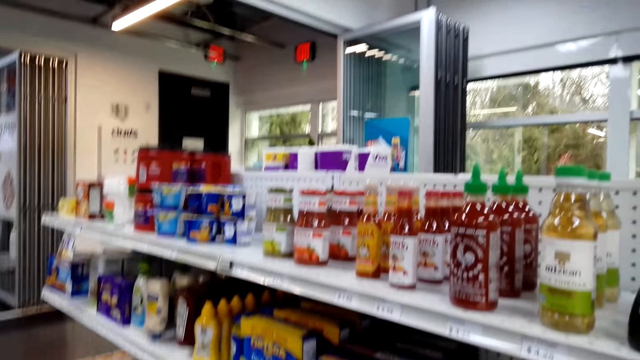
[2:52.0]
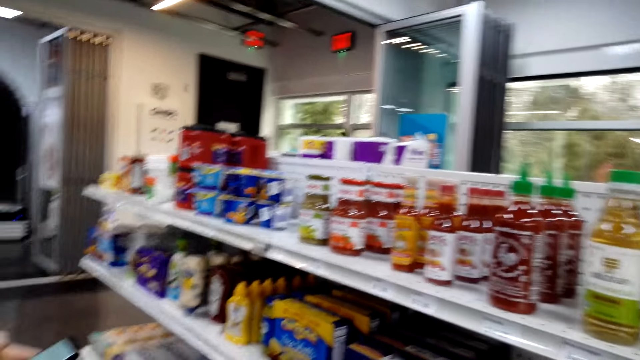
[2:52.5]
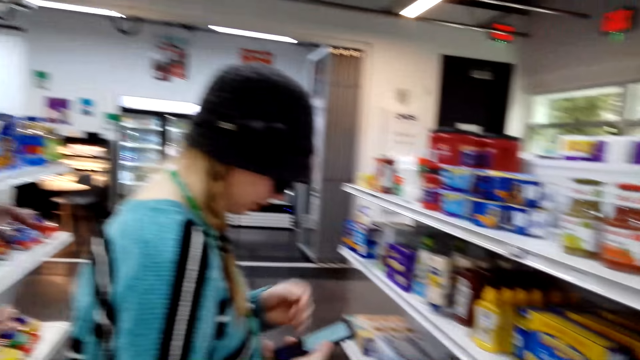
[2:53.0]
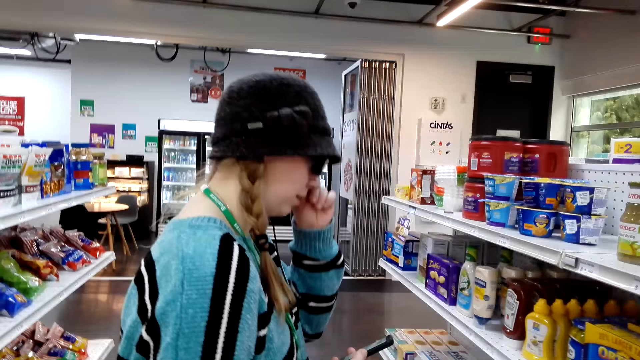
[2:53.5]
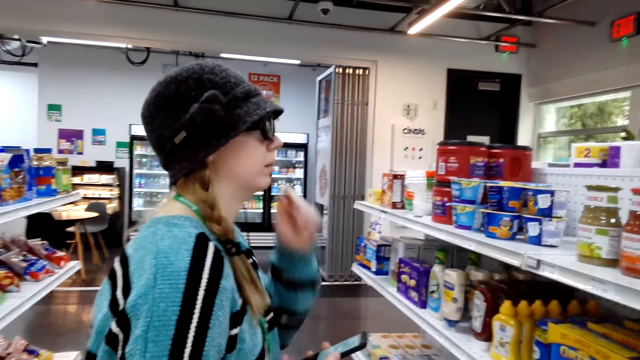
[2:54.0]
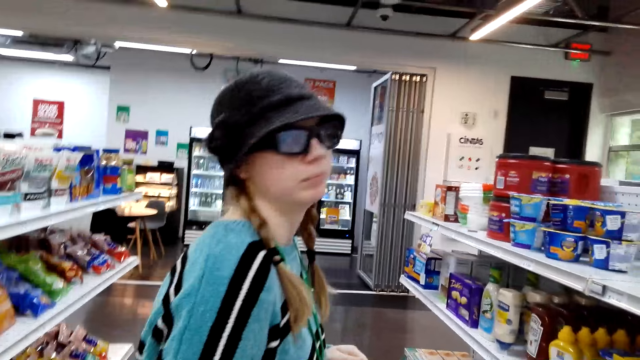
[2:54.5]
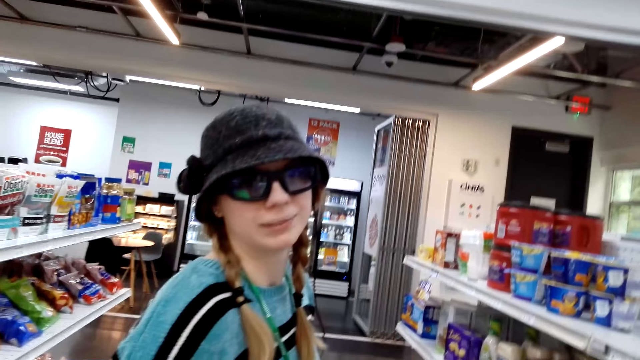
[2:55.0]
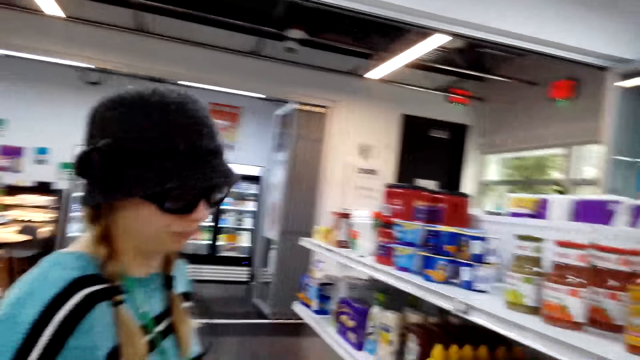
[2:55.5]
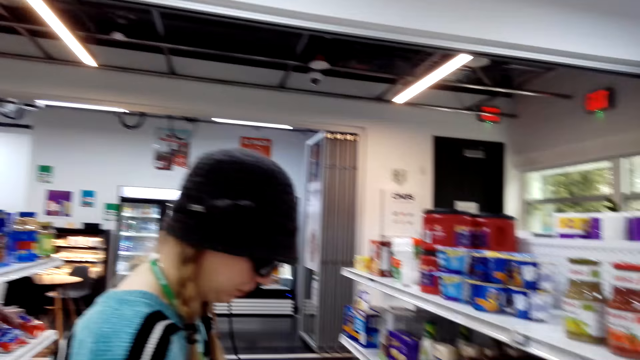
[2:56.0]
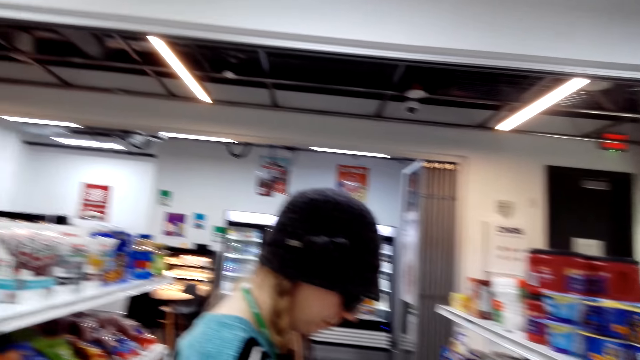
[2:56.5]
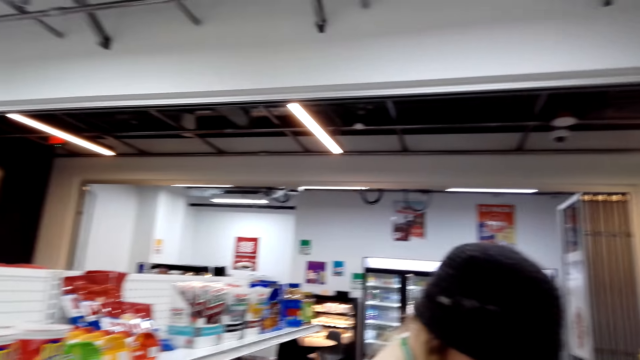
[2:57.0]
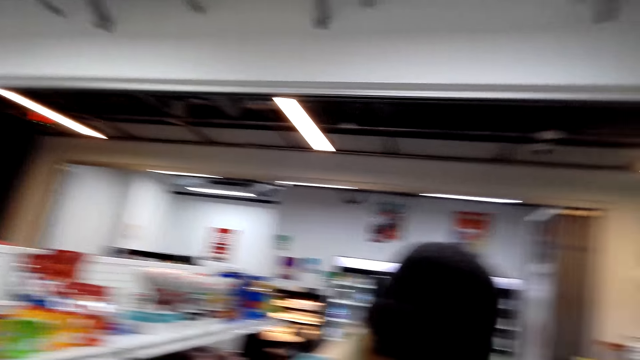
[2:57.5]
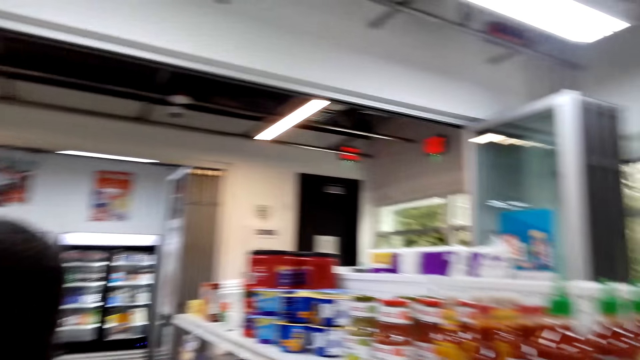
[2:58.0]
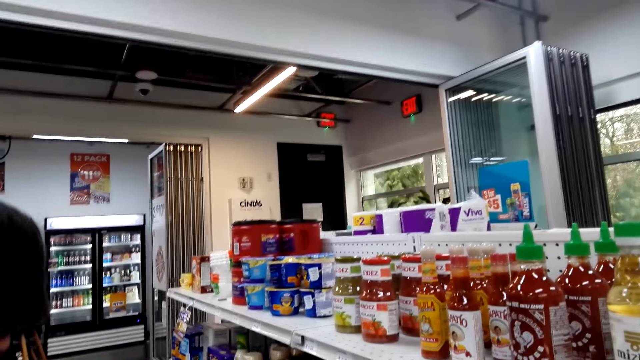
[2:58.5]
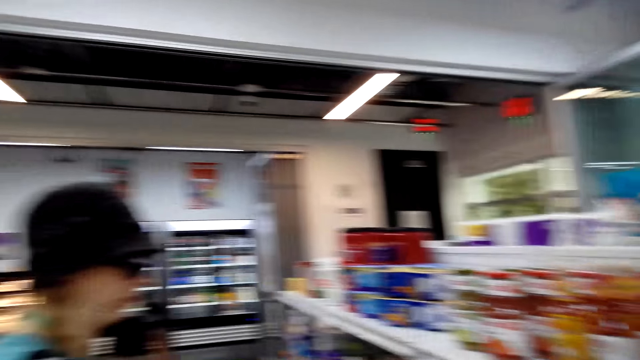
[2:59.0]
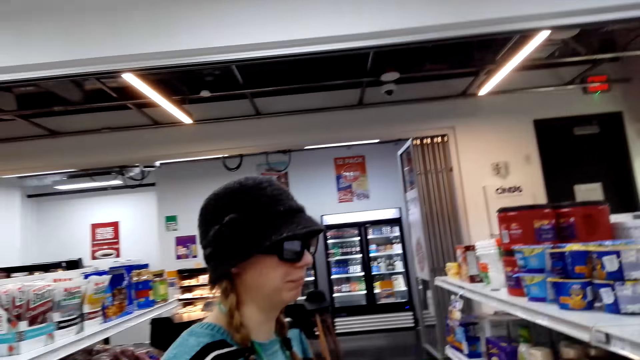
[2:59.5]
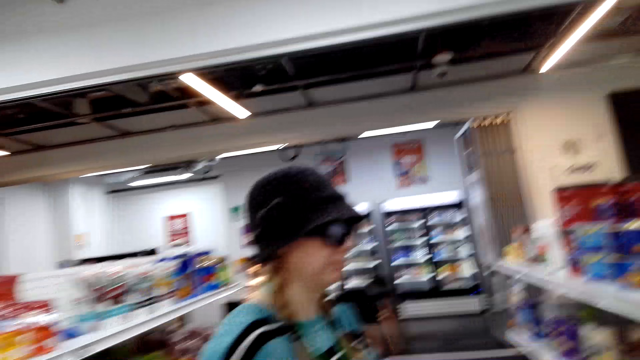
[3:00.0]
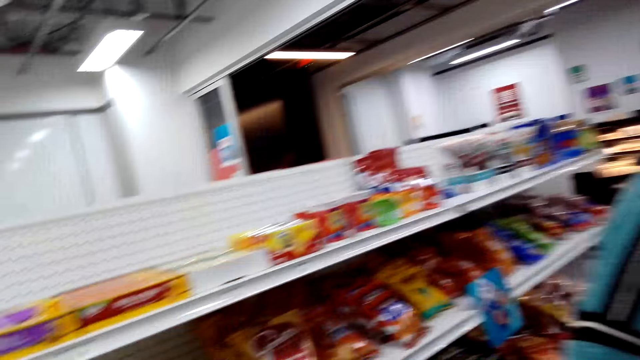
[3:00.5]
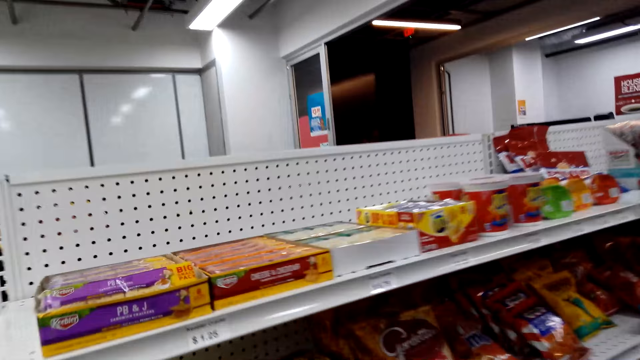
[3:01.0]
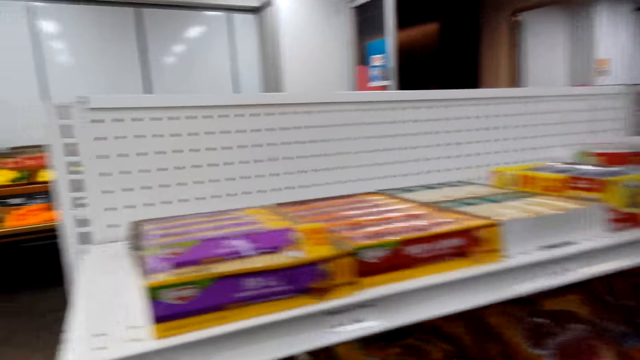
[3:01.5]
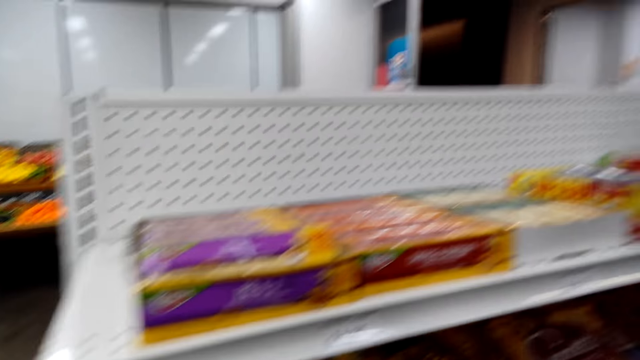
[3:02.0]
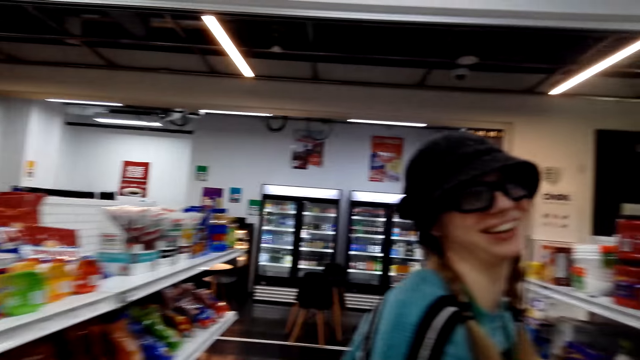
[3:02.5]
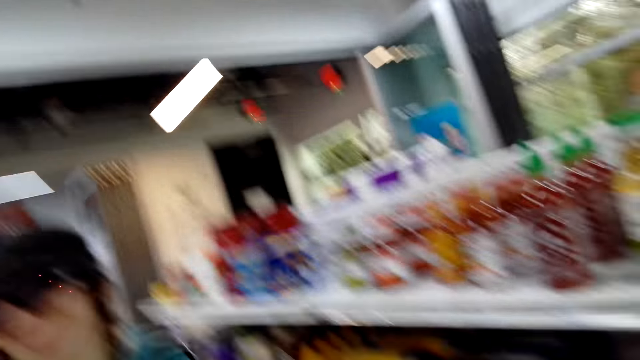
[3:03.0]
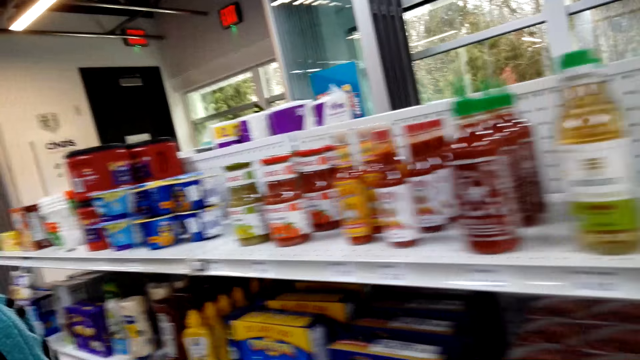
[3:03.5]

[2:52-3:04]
The camera wearer looks at the sachet.

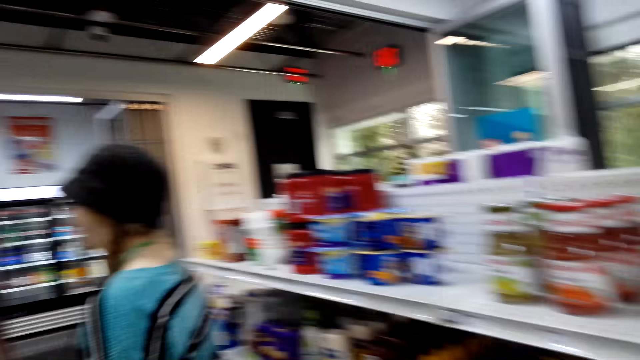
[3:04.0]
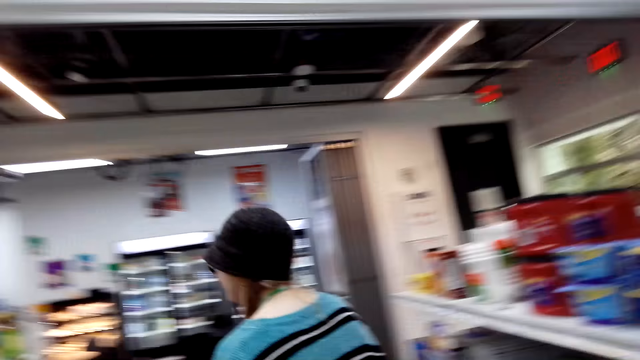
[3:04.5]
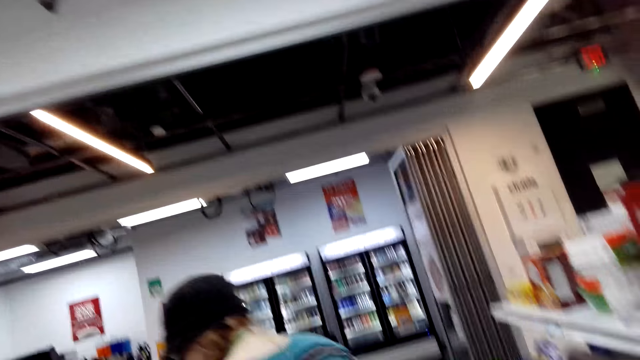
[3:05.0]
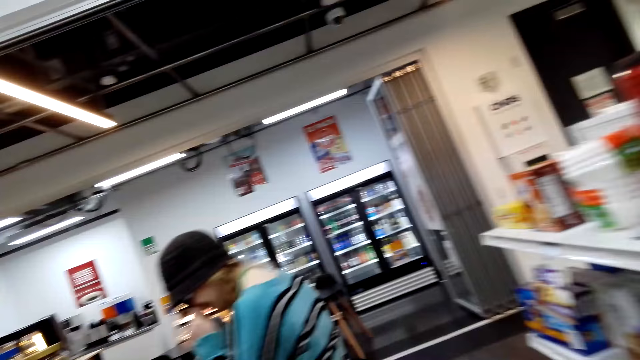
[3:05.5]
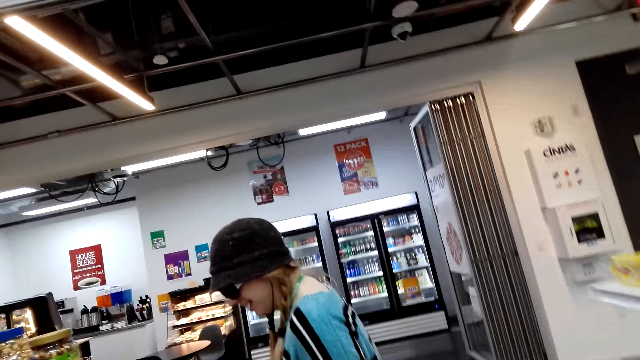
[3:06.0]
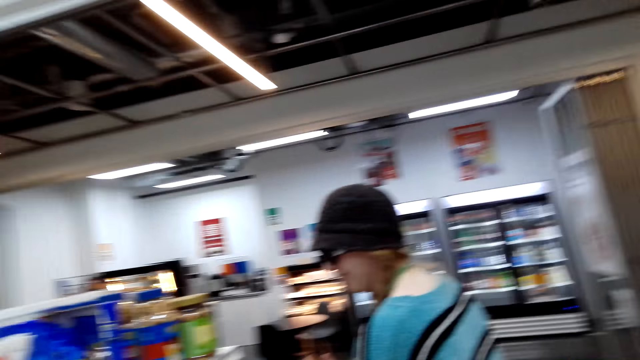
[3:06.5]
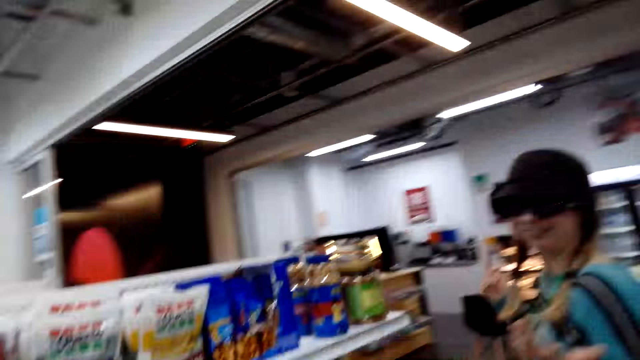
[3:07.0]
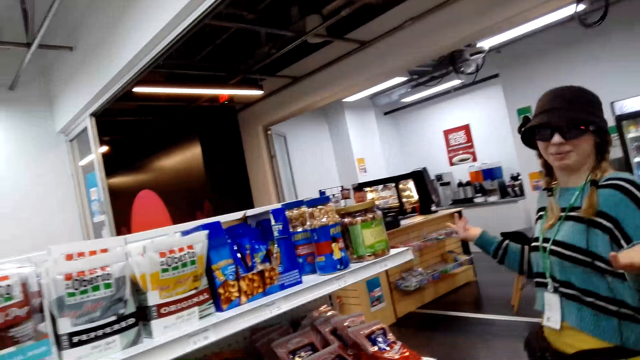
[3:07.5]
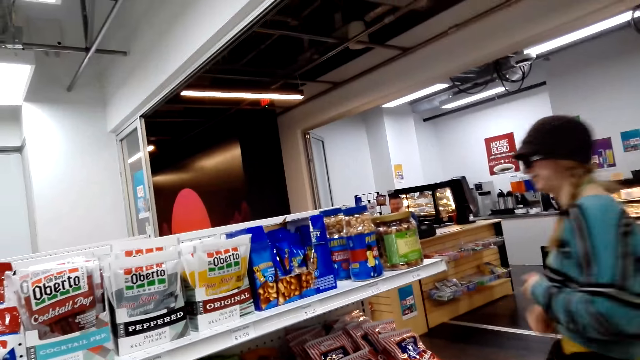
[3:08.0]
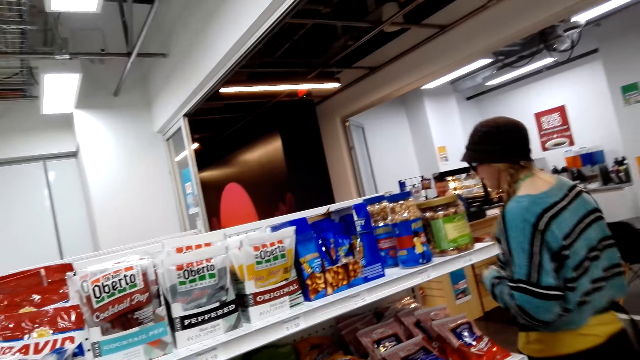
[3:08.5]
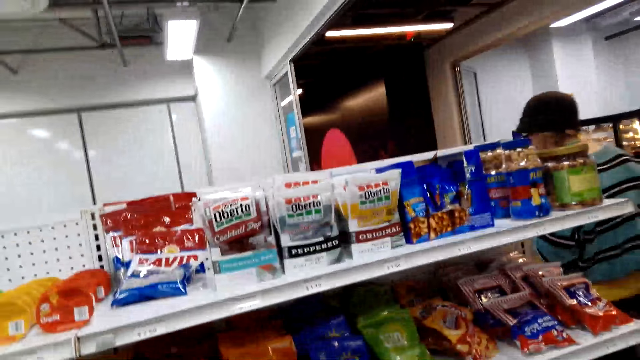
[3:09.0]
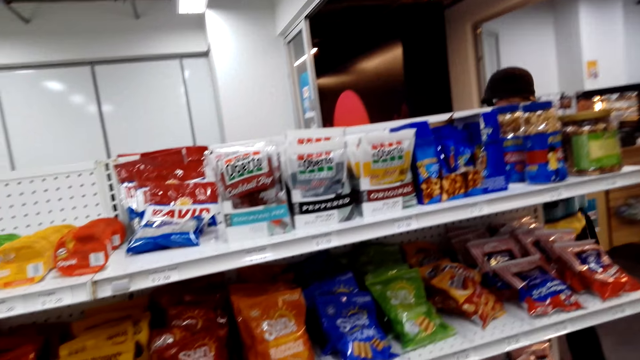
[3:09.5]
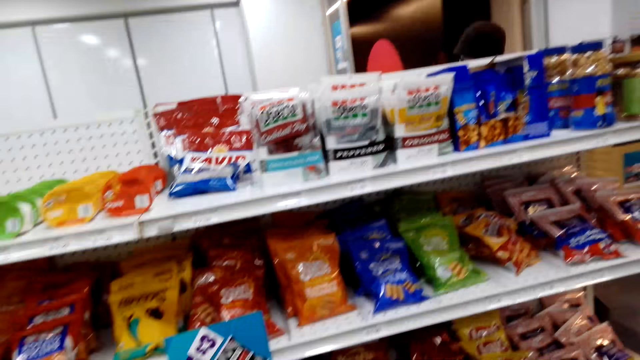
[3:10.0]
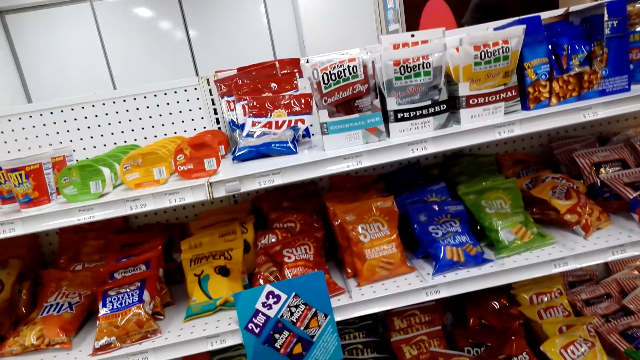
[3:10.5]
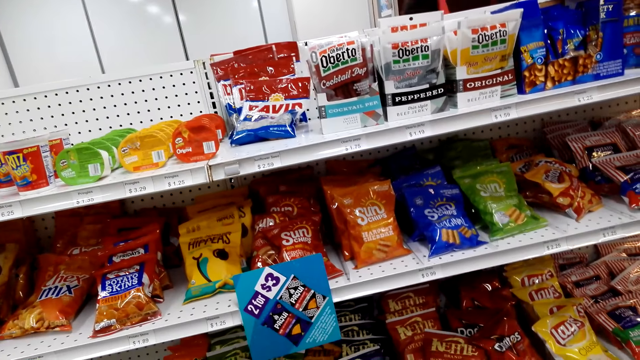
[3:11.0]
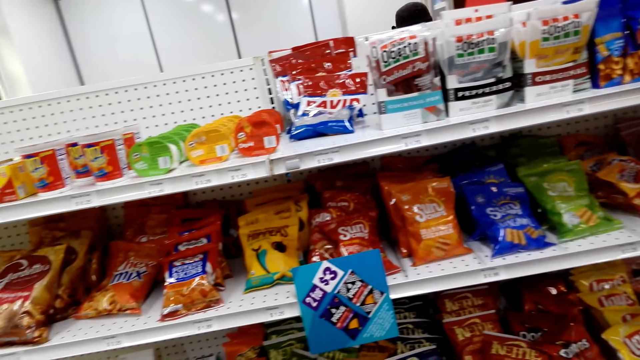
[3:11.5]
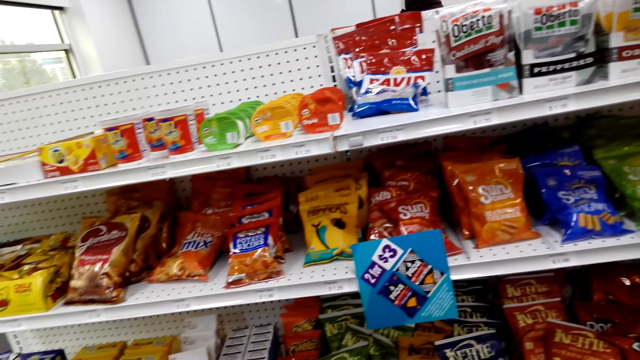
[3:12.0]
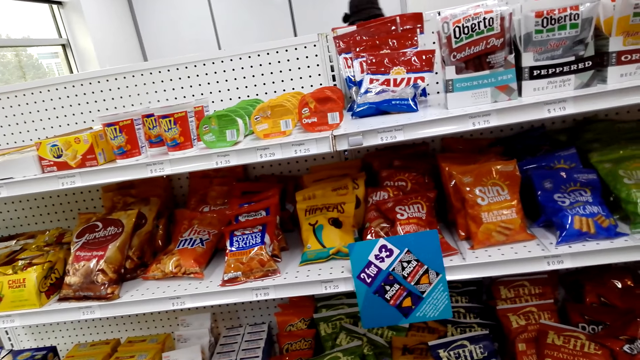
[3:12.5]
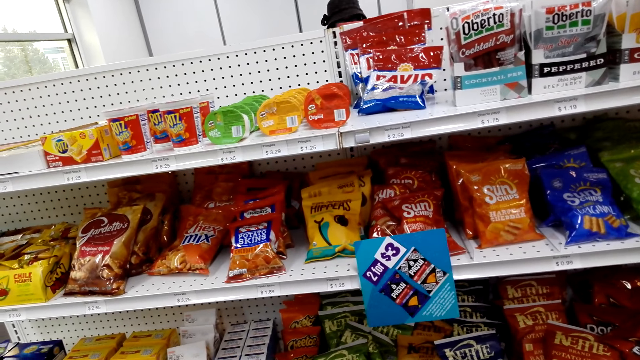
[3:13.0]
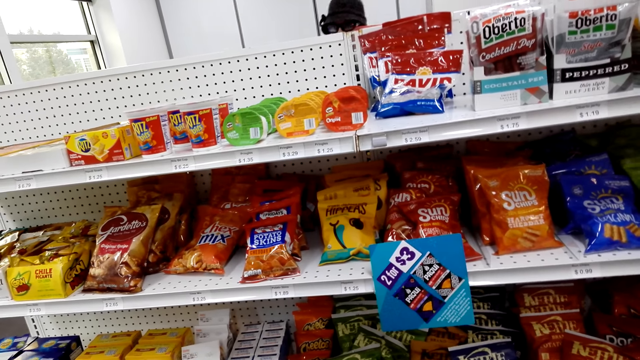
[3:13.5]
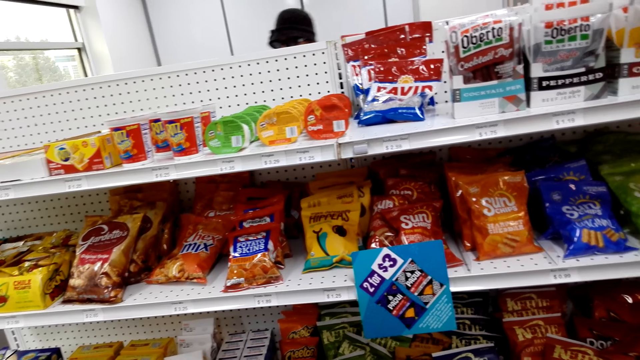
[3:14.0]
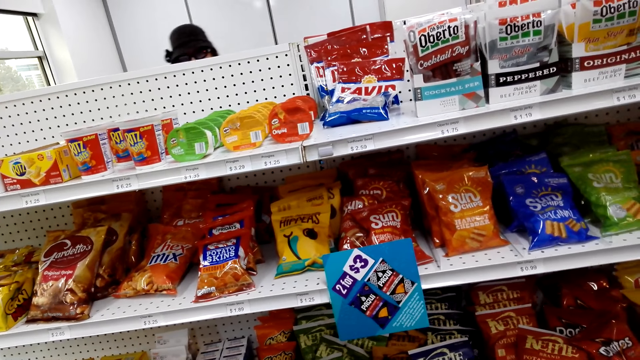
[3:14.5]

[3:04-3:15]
The camera wearer walks around. A lady walks in the supermarket. The lady looks at the sachet. The camera wearer looks around.
